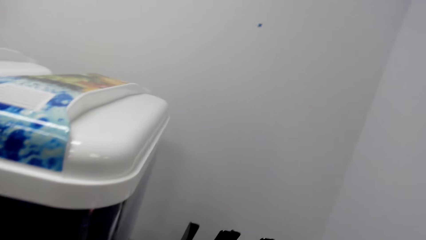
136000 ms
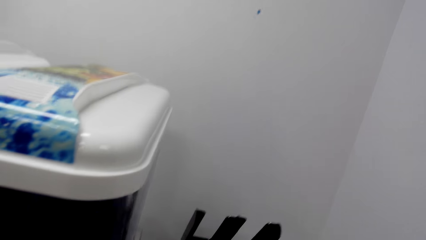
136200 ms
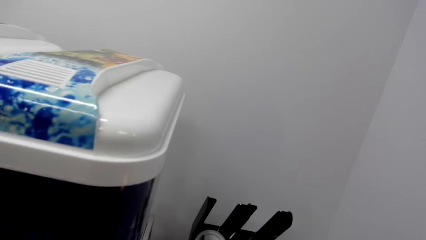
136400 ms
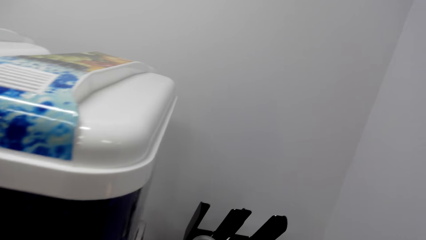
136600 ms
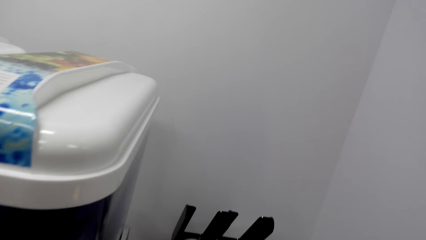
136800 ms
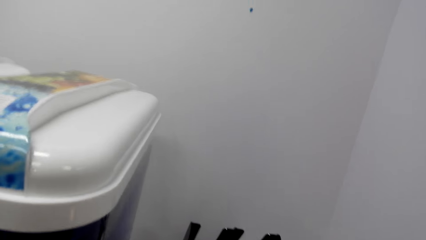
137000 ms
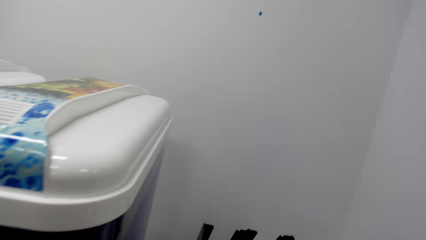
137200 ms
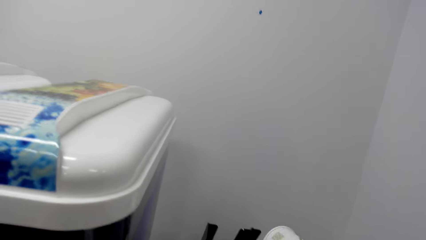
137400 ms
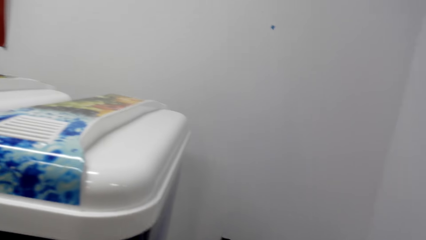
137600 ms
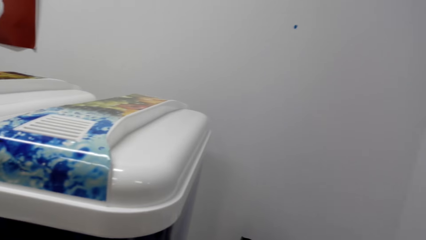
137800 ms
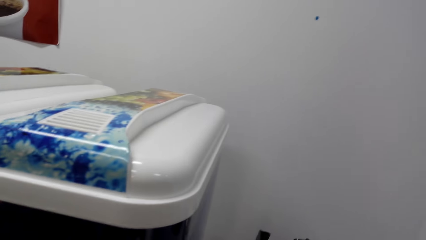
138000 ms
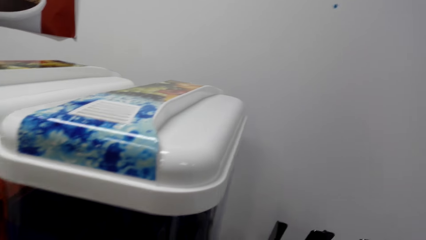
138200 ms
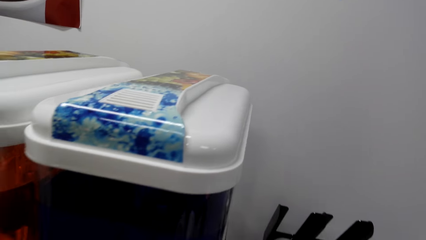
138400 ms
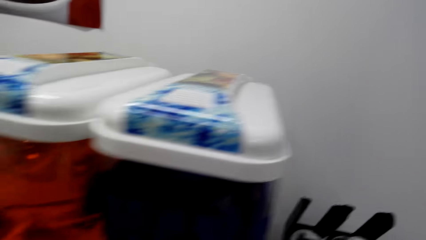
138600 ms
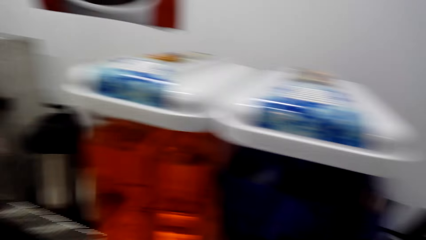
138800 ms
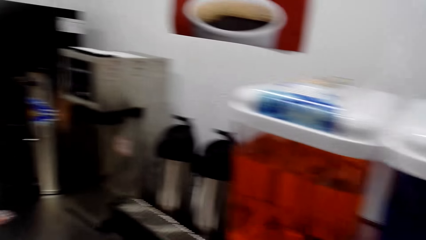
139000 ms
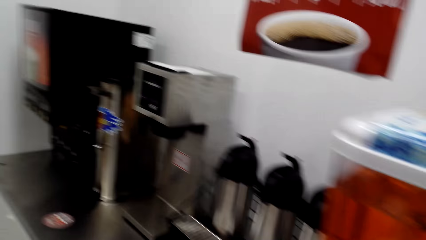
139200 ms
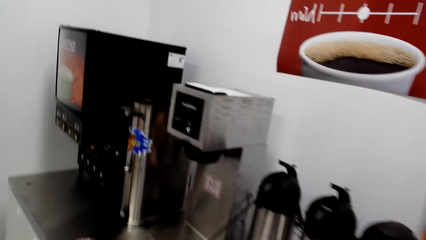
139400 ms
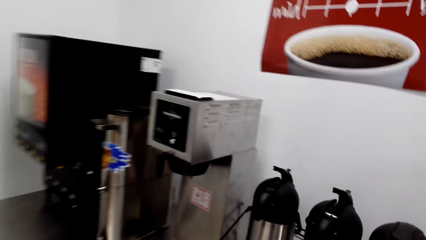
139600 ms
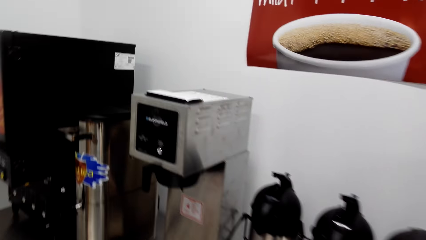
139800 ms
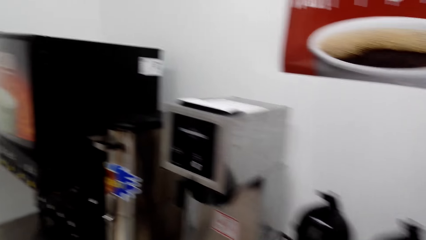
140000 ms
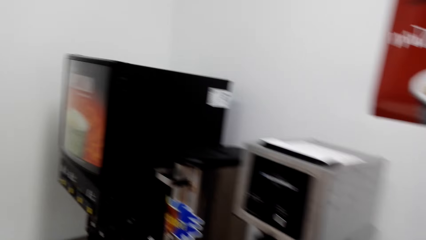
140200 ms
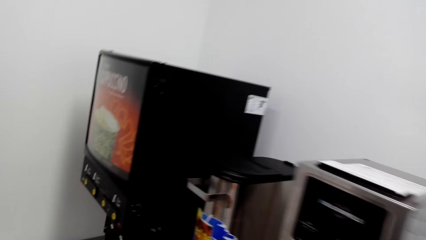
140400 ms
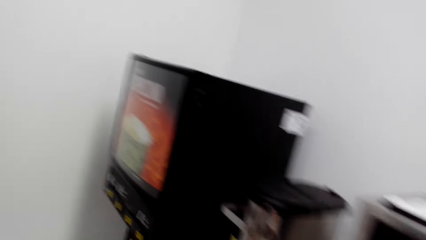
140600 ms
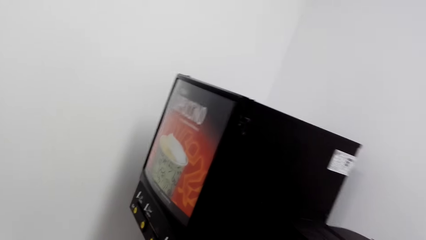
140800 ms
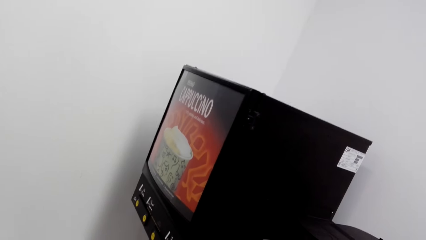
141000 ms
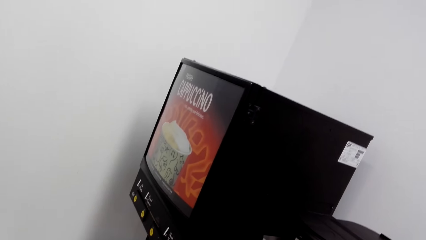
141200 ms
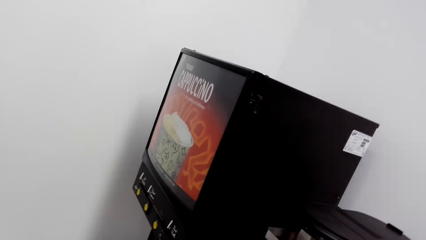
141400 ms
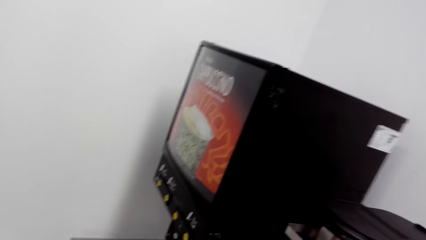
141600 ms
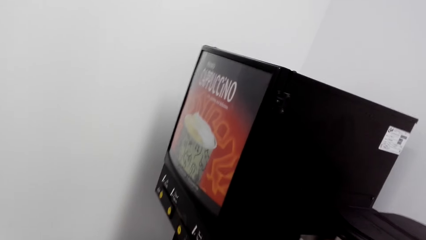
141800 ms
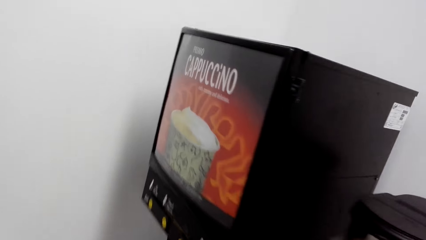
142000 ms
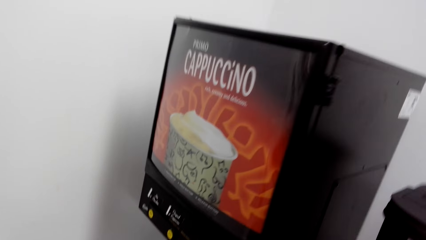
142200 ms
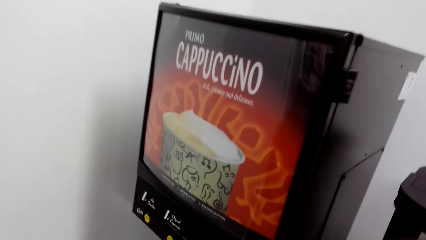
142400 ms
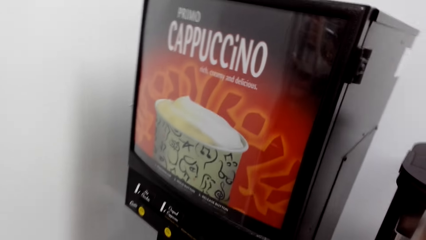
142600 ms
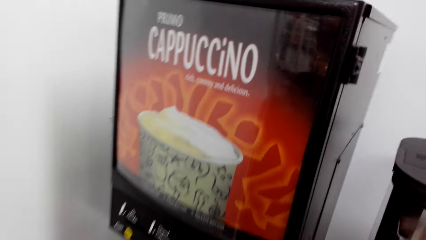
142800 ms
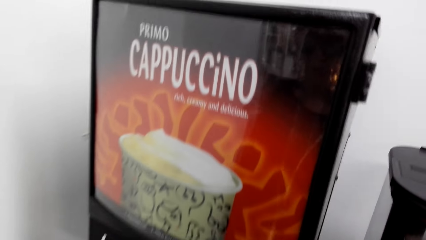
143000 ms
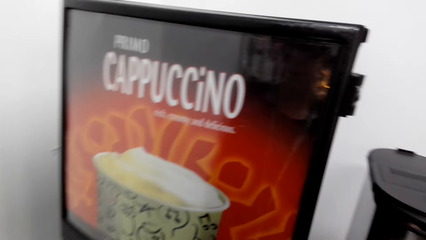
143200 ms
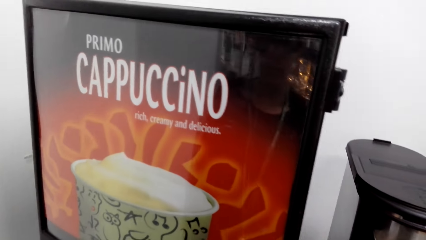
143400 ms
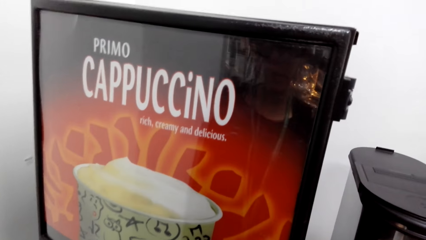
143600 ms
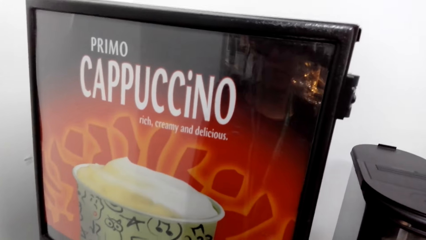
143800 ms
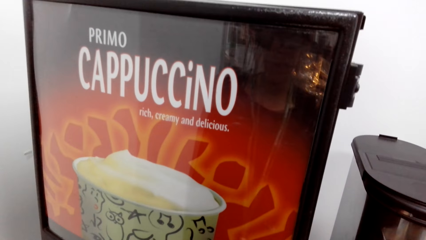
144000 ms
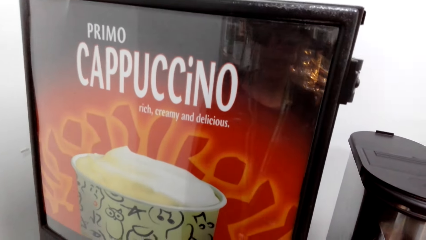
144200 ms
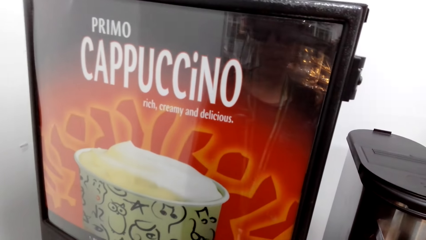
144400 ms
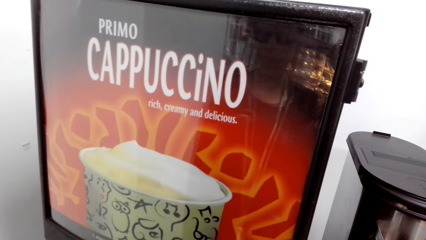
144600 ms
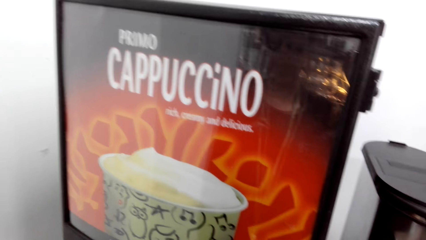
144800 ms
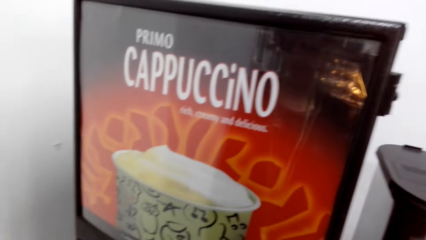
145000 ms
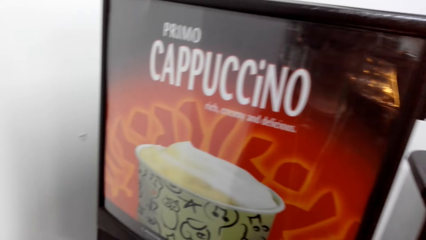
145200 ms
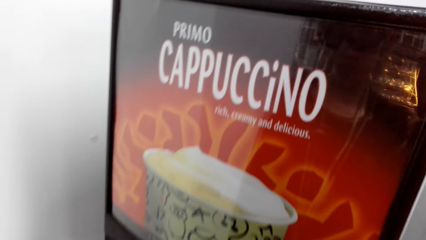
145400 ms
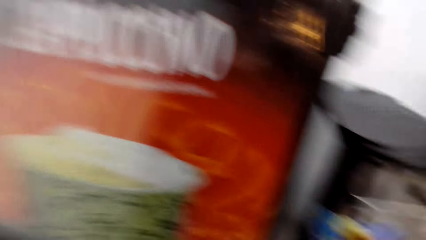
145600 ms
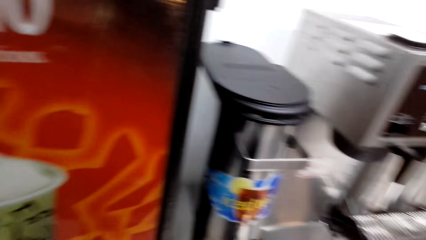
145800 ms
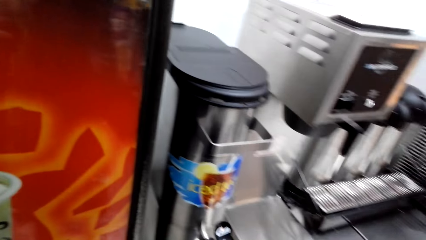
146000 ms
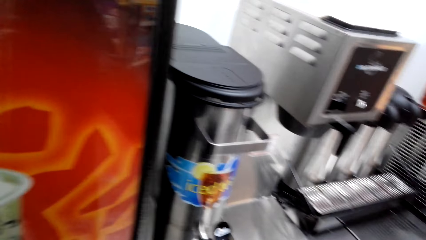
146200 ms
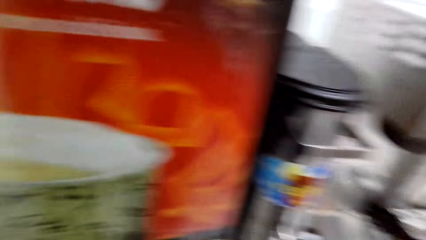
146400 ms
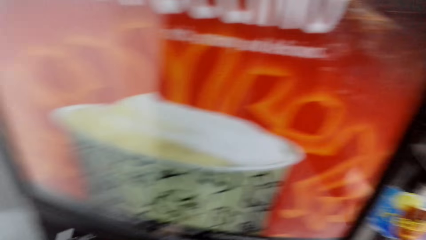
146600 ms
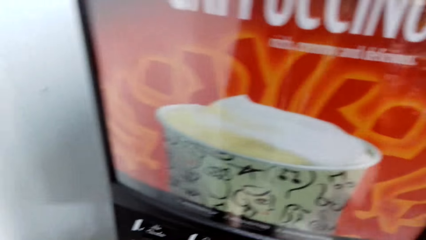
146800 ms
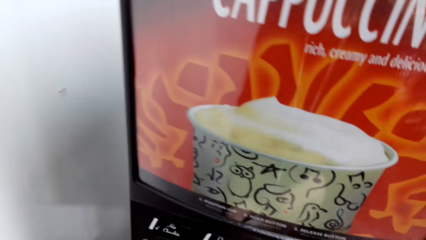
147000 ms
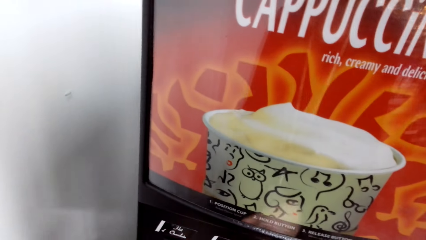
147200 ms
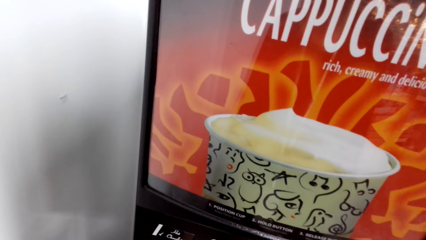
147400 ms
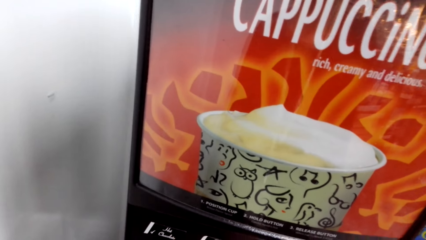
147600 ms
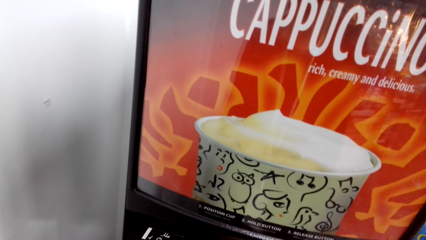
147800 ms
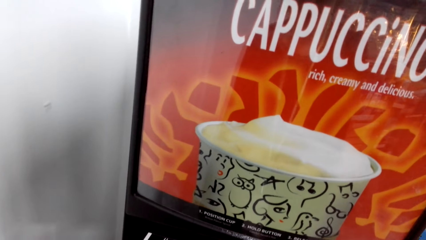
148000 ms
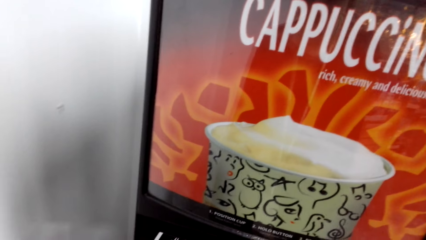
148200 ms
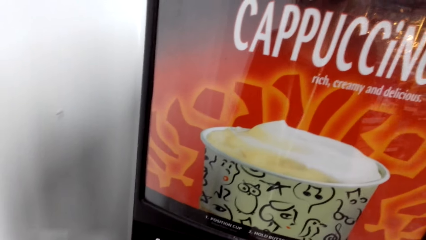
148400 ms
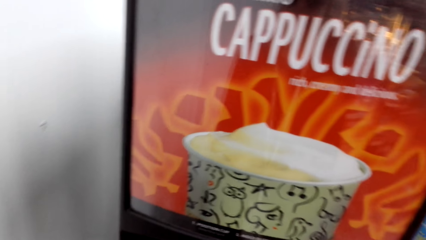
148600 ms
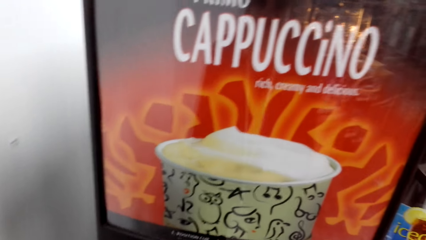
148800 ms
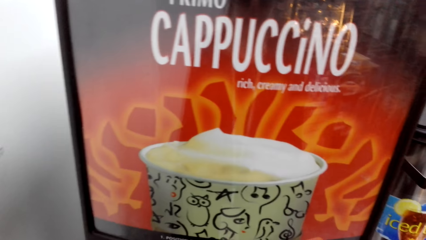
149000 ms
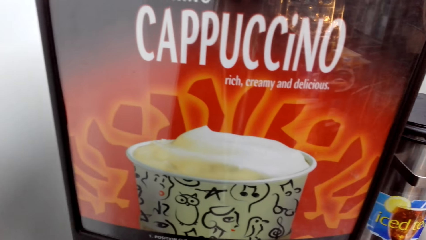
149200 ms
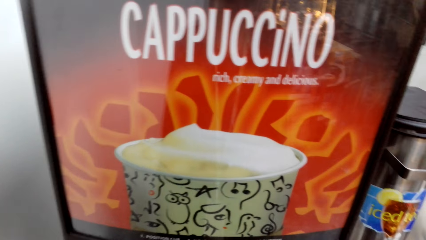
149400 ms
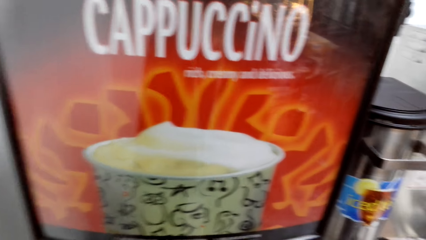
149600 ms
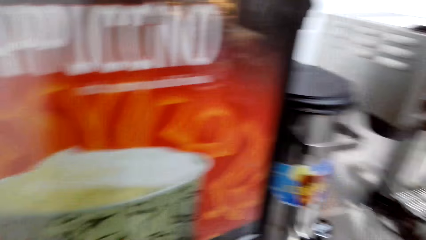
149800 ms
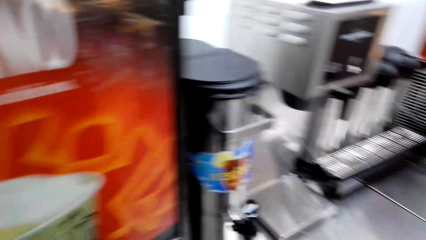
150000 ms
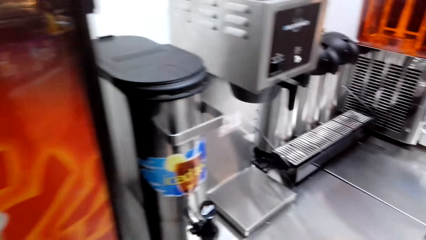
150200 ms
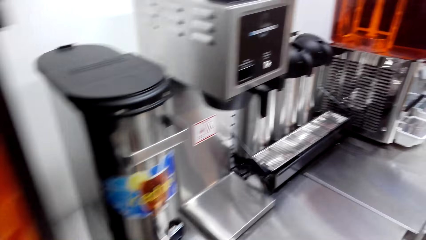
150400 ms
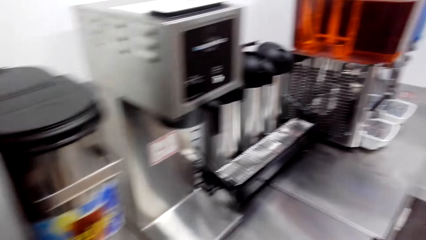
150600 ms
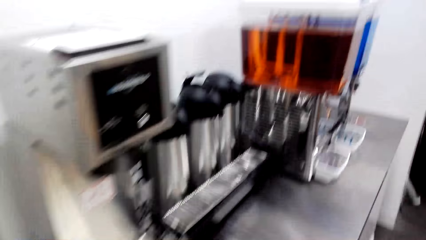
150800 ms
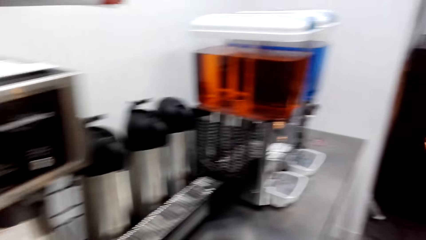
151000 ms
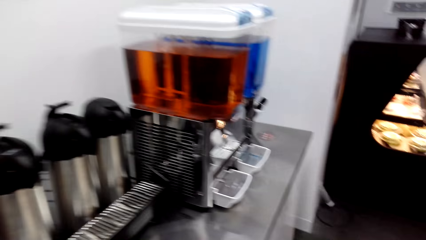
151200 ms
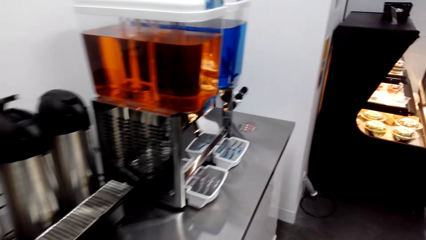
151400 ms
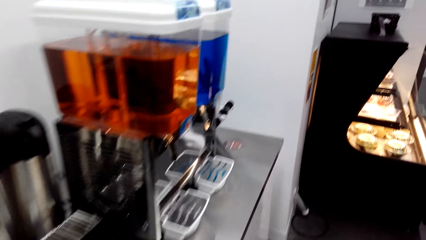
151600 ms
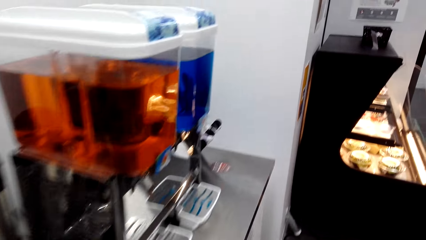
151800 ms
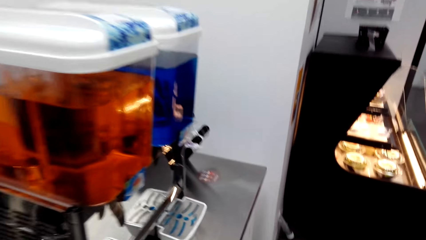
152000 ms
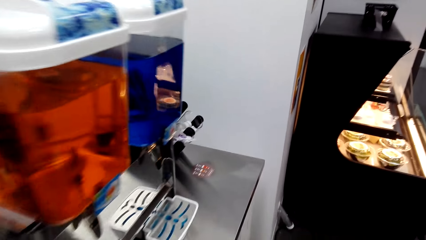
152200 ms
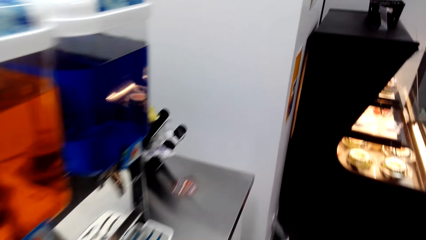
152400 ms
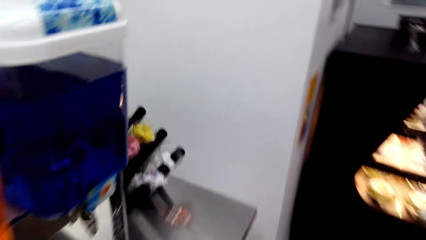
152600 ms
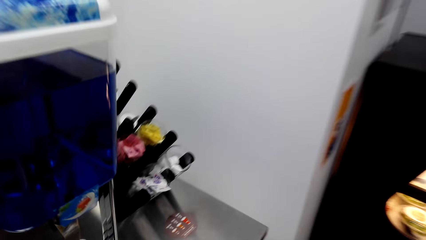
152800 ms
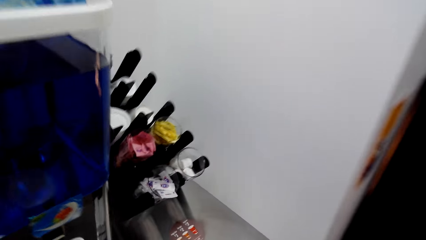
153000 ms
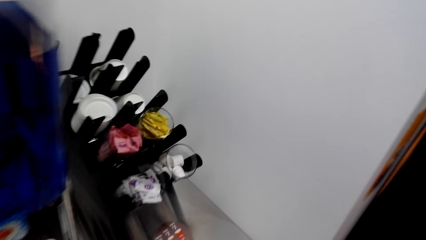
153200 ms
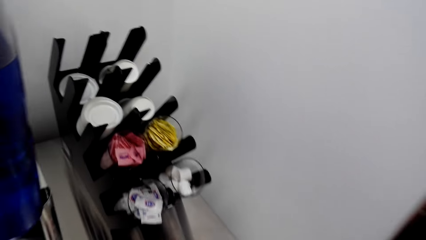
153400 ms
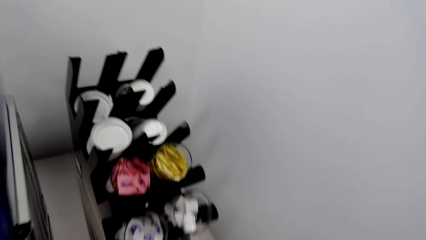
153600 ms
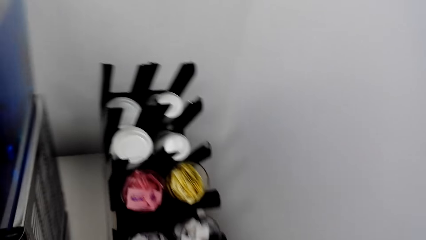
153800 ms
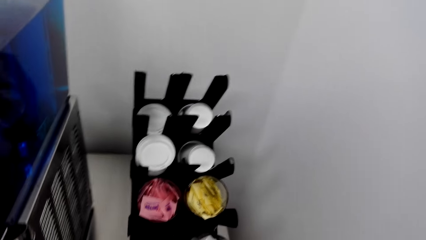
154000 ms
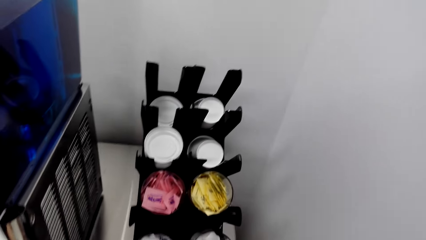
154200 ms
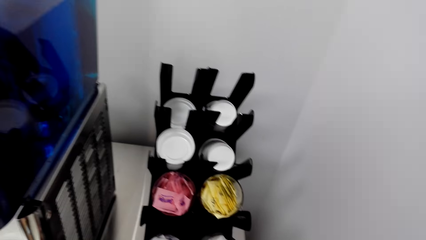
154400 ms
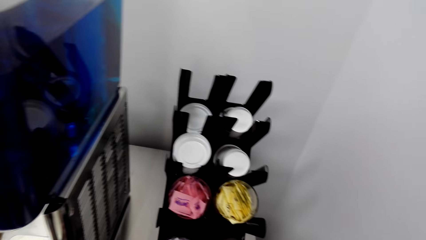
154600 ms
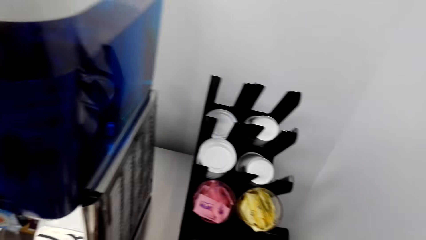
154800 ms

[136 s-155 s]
The camera wearer takes the coffee. They walk toward the cup.
